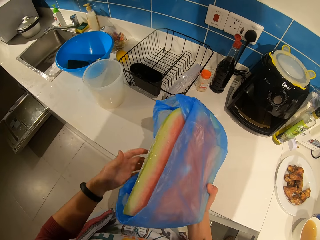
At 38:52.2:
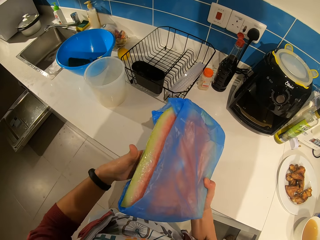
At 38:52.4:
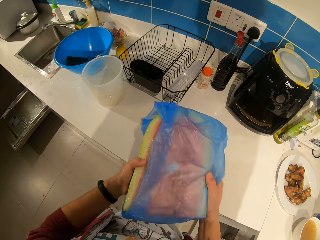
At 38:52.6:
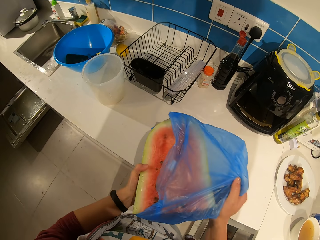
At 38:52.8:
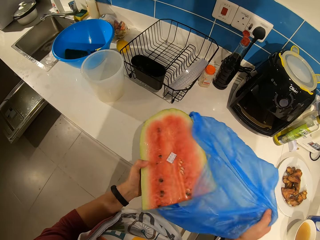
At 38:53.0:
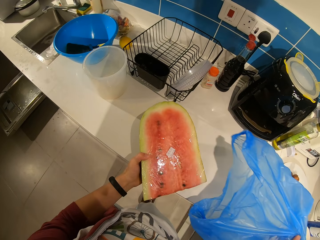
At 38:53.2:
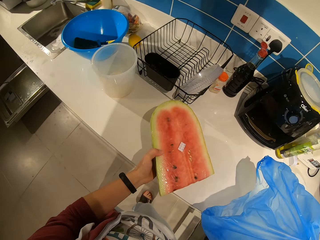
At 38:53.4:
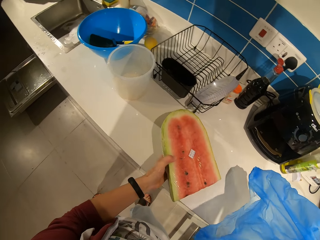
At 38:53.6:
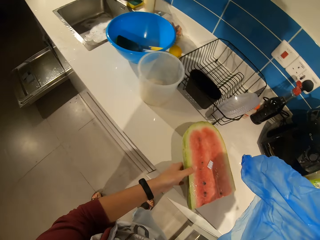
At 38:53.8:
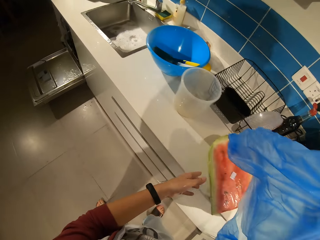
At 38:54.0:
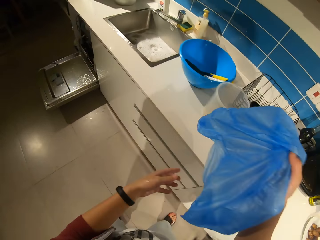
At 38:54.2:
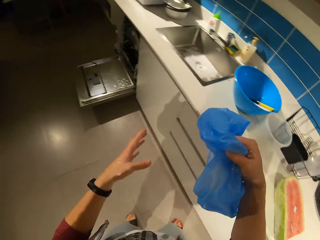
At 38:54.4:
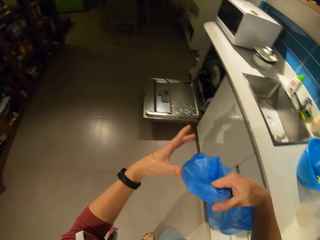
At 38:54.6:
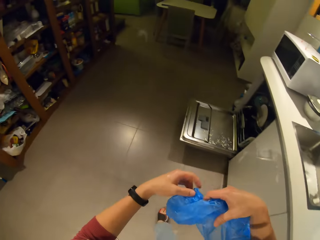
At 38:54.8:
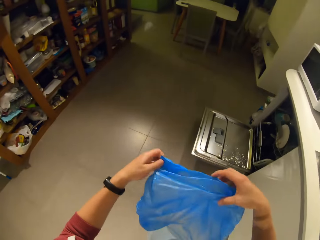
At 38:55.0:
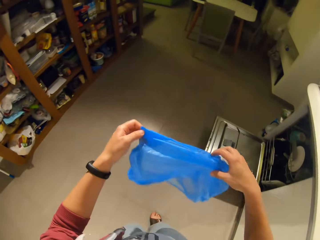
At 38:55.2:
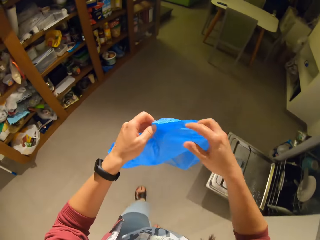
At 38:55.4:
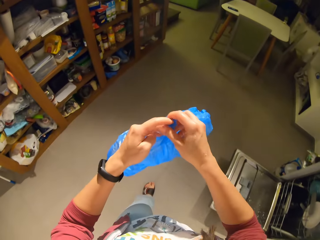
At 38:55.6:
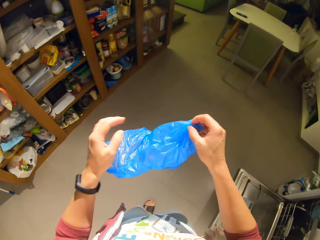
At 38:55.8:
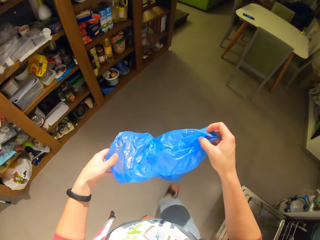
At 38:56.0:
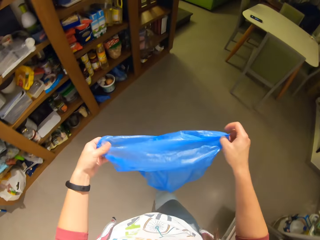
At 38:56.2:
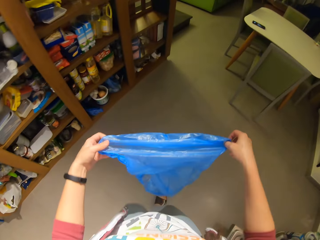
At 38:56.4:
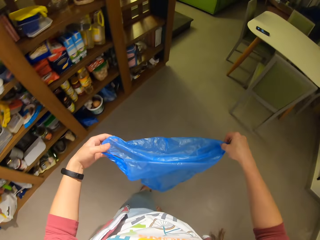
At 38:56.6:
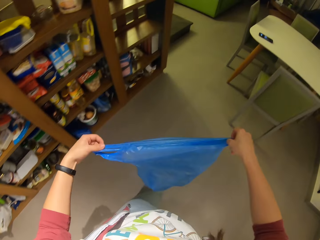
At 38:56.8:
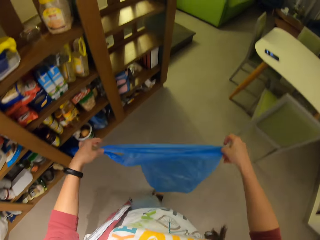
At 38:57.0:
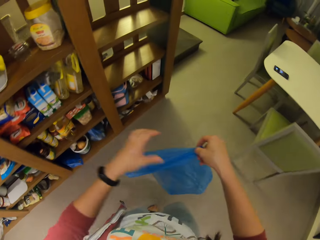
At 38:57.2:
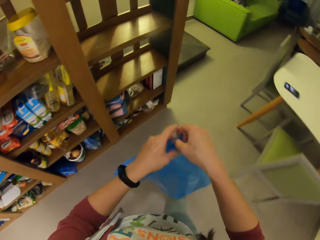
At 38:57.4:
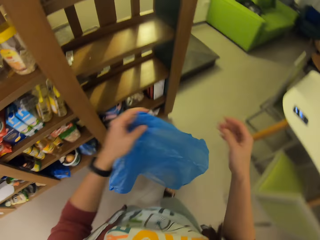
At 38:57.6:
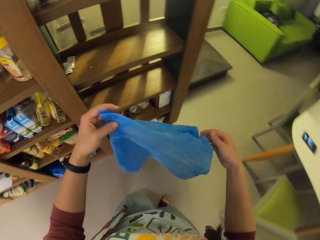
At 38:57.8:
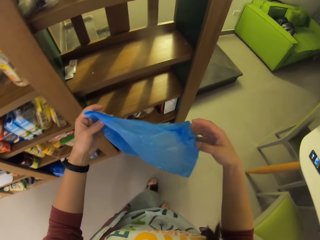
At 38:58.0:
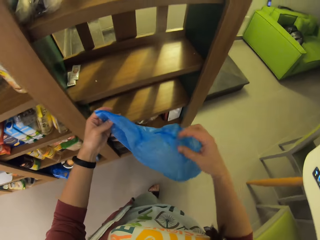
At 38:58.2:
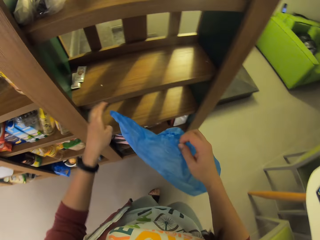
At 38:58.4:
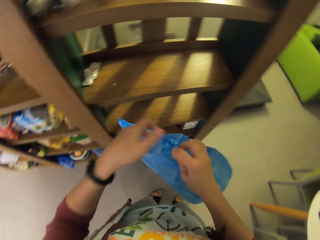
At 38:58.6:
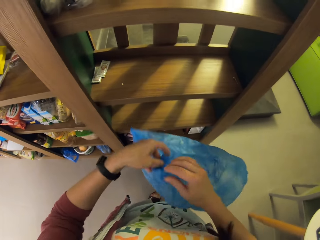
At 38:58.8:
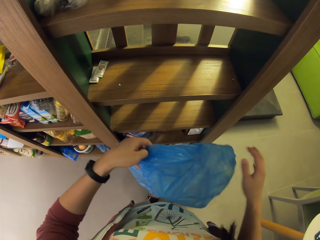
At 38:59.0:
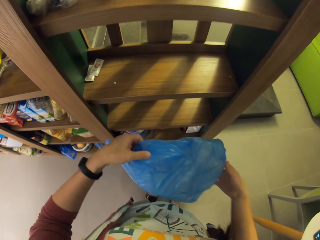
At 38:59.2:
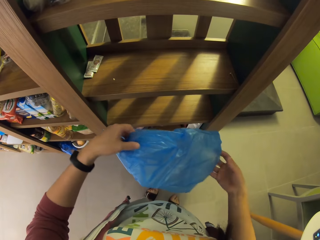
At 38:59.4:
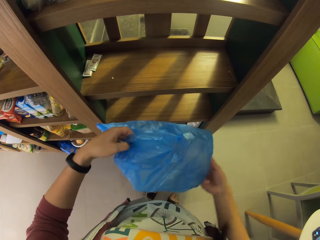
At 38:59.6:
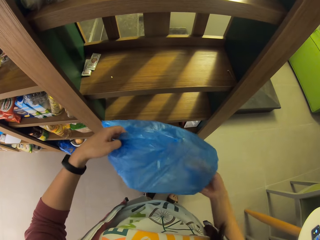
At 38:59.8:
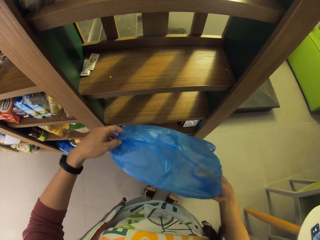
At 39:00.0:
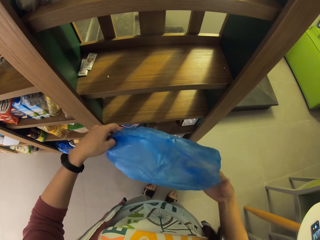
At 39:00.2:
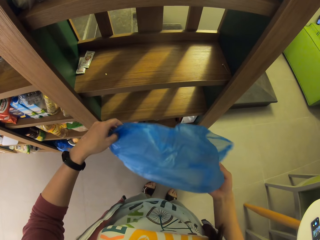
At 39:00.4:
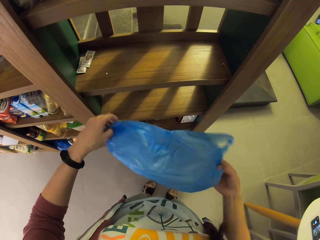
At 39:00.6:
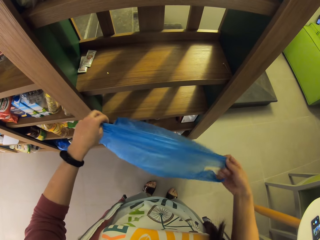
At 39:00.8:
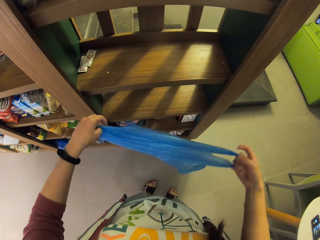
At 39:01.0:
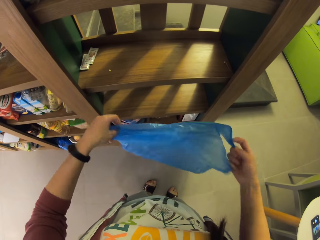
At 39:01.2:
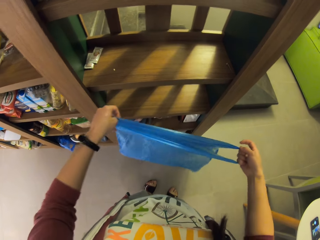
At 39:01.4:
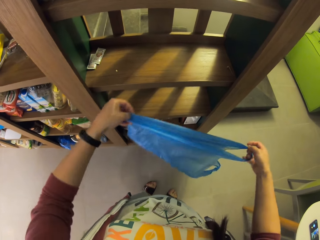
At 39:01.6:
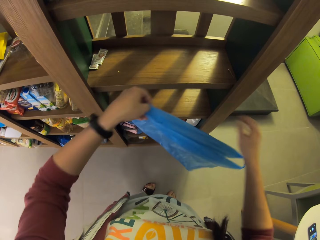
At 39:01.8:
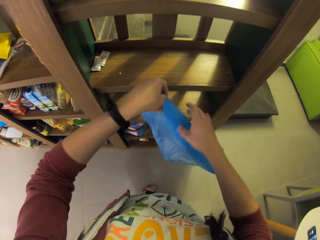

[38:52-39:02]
The camera wearer brings out a watermelon. They take a nylon paper. They place the watermelon on the table. They walk in a room. They adjust the nylon. They stretch the nylon paper.

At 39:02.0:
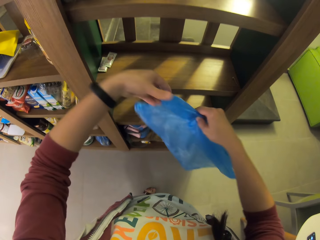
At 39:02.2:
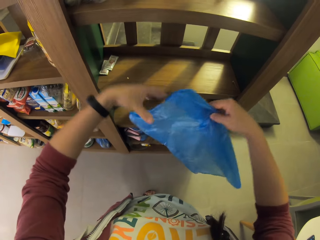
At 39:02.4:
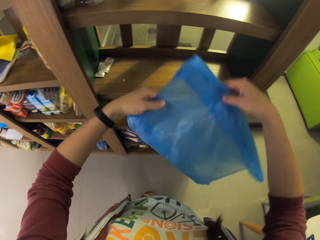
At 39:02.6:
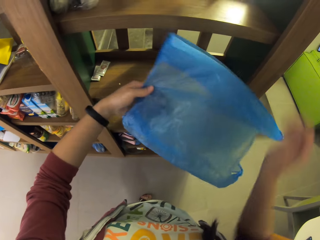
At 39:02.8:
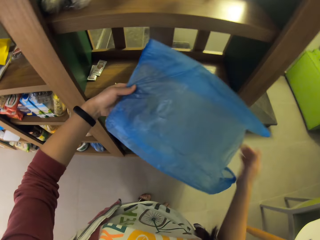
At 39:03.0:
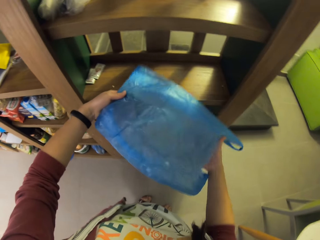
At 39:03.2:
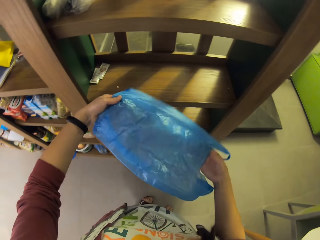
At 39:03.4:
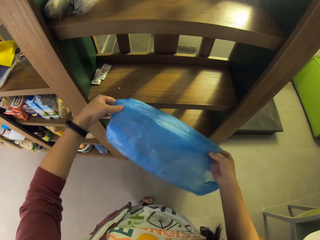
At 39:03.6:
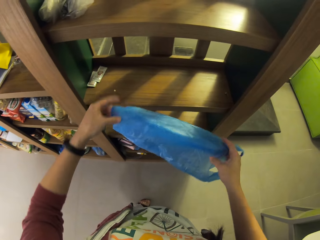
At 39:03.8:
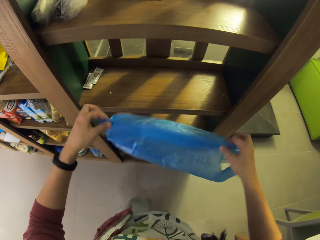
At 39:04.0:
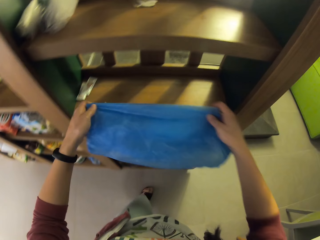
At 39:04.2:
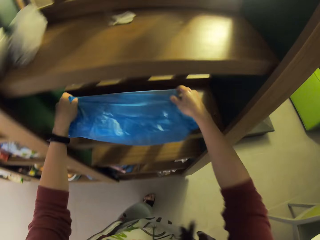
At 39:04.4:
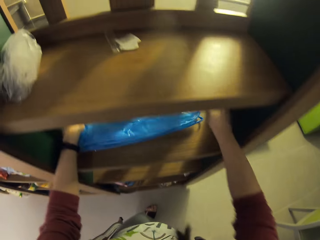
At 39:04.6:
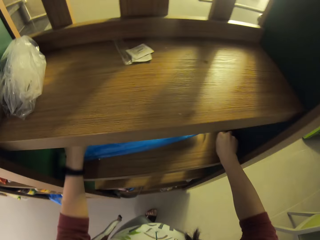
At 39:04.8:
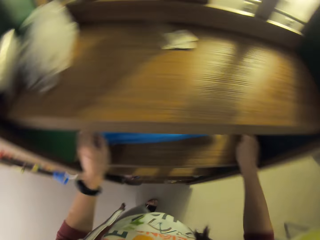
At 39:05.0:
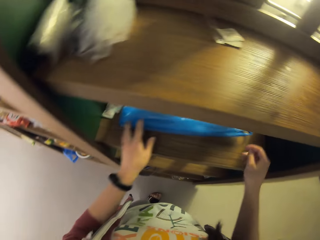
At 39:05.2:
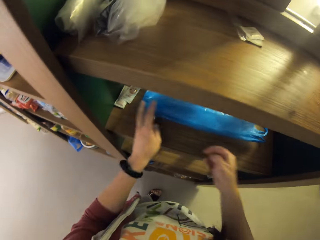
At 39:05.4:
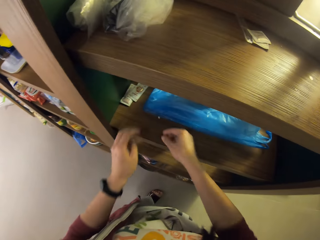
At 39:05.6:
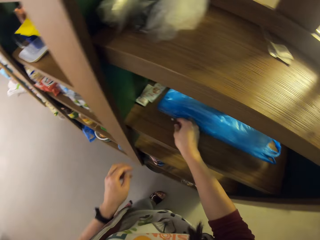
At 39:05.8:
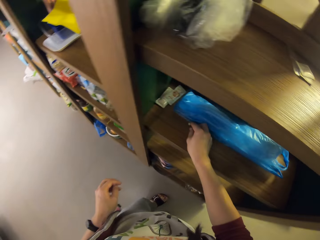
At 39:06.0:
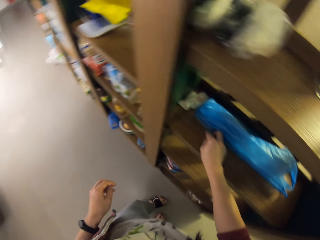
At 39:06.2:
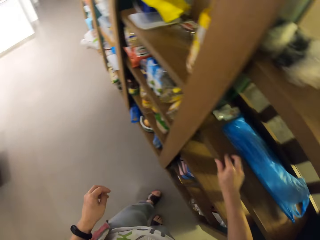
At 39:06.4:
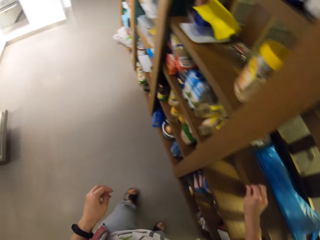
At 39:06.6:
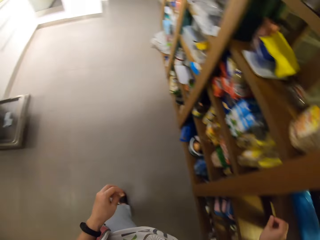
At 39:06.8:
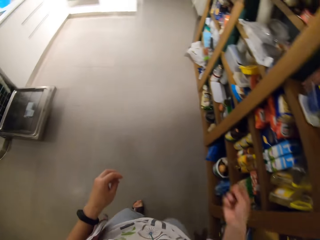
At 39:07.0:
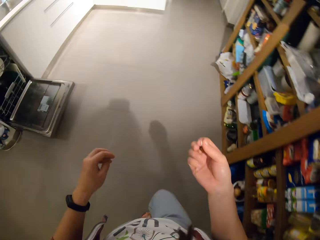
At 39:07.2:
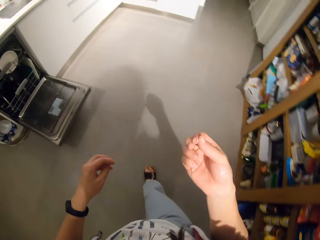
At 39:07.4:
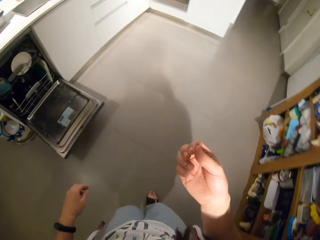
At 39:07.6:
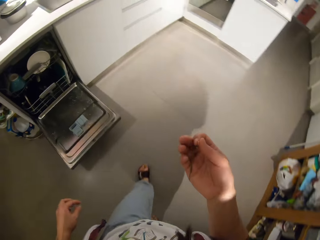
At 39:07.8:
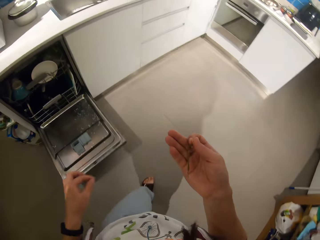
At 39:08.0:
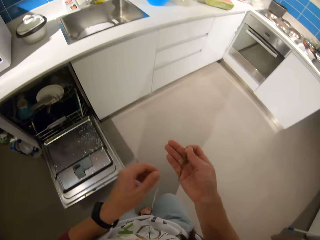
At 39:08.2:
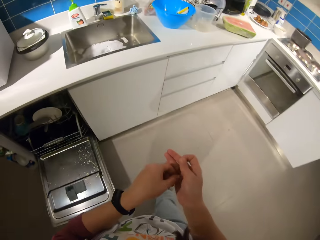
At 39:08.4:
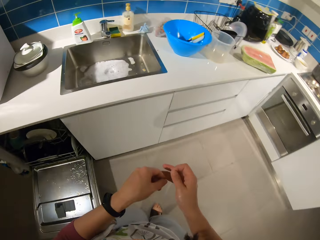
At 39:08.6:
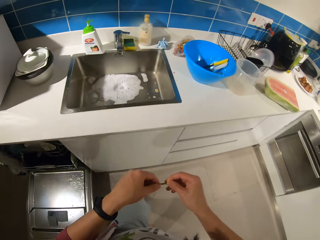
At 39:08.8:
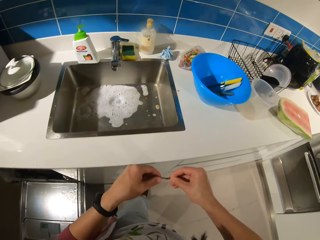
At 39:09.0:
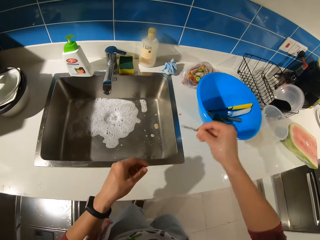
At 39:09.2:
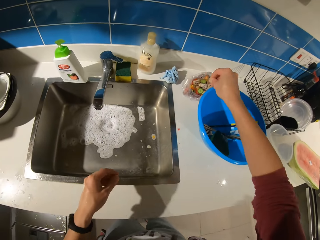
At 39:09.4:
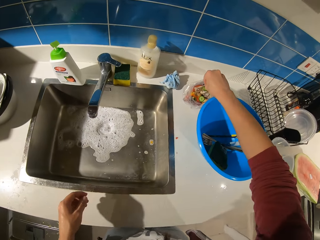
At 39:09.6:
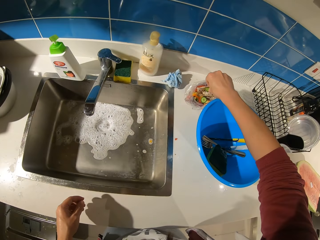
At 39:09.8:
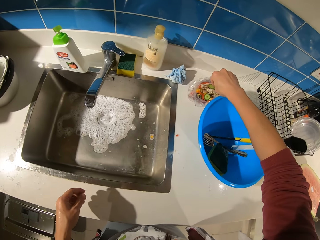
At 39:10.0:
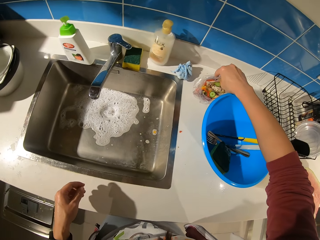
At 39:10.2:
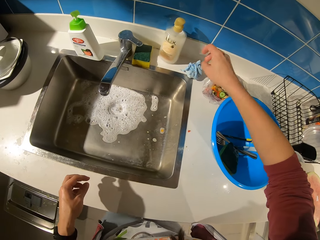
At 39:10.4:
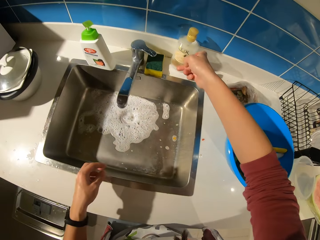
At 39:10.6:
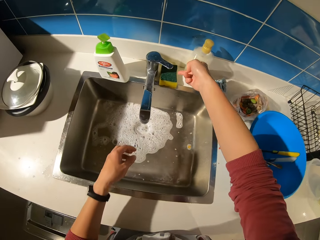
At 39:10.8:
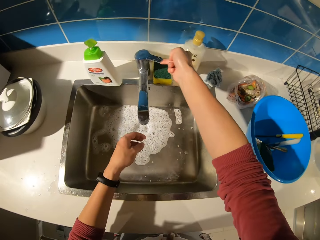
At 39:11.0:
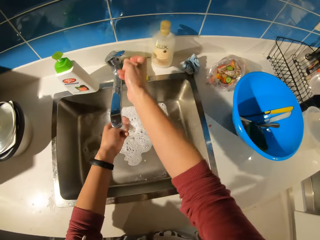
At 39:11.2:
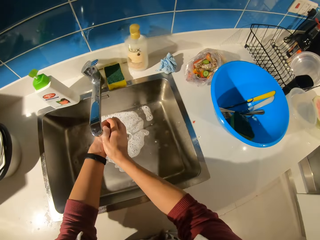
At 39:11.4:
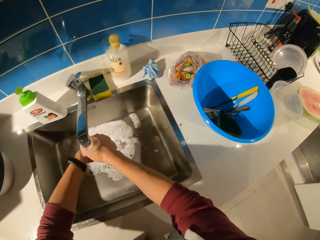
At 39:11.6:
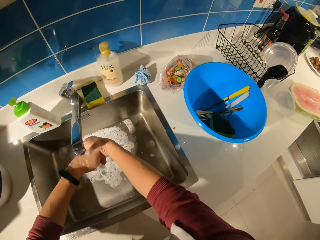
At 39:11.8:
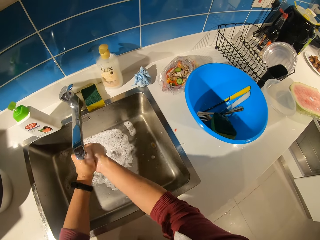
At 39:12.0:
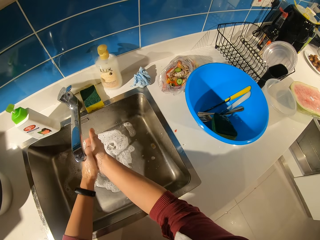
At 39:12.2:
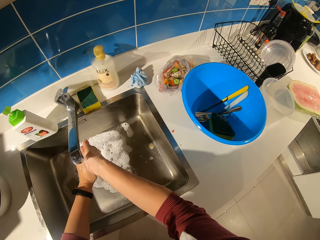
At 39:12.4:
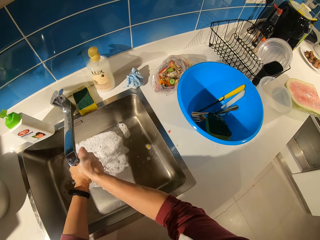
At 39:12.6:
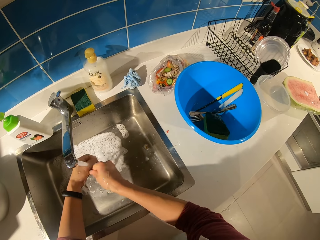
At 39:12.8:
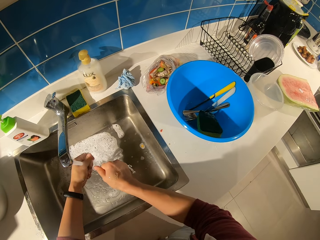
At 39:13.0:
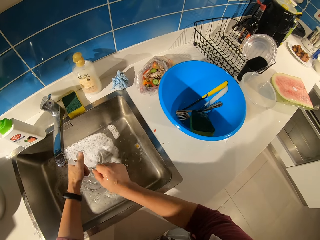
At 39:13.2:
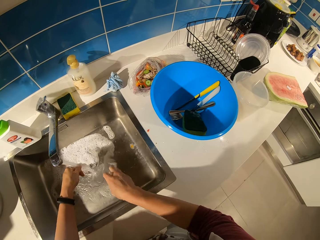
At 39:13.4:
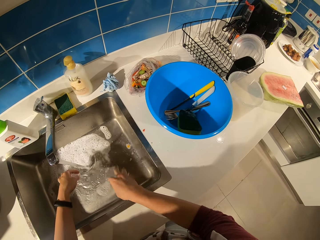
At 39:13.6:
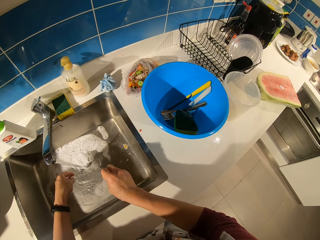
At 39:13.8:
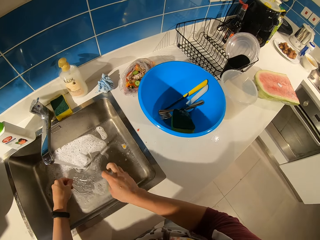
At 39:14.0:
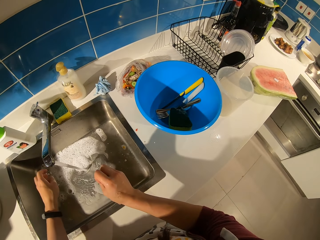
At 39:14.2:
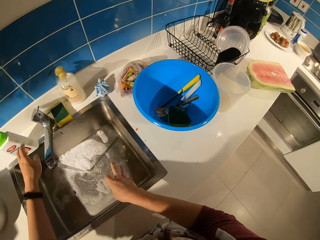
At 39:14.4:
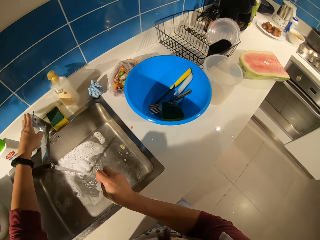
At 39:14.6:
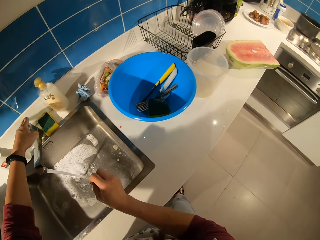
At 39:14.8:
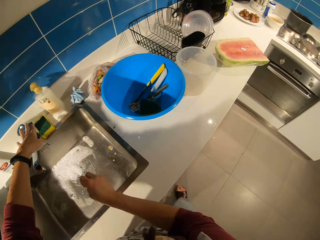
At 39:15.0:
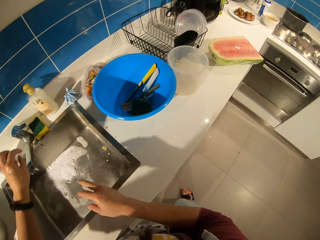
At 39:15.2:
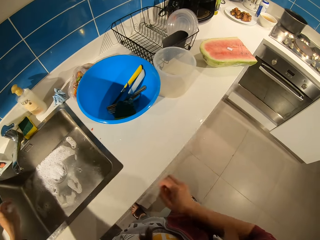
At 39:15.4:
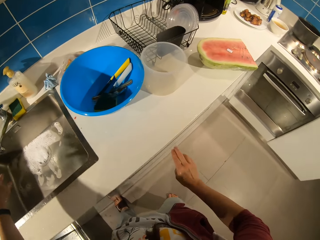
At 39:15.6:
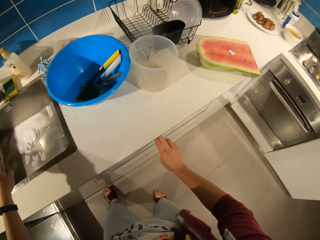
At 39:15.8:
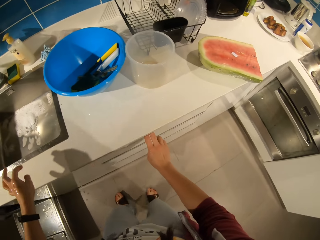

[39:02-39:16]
The camera wearer folds a nylon paper. He places the nylon in a cardboard on the shelf. He picks up dirt from the shelf. He walks in a room. He drops the dirt inside a nylon on the table. He opens the knob. He rinses his hands at the tap. He closes the knob.
